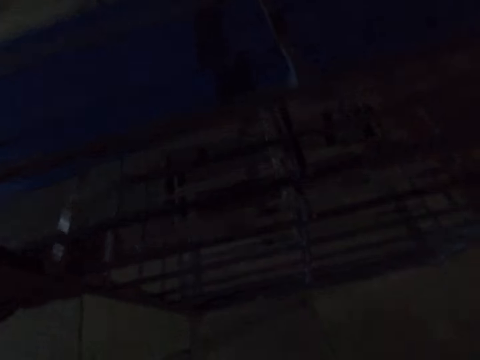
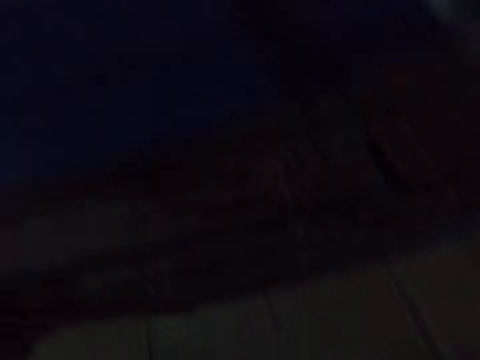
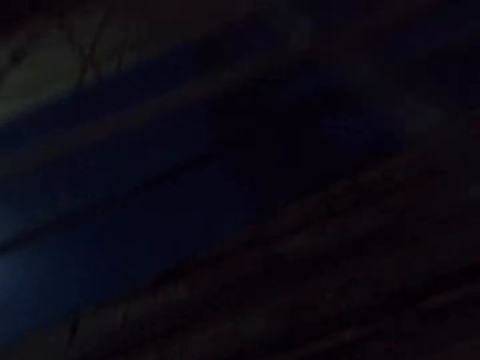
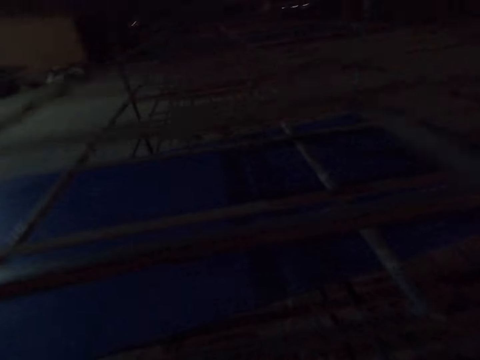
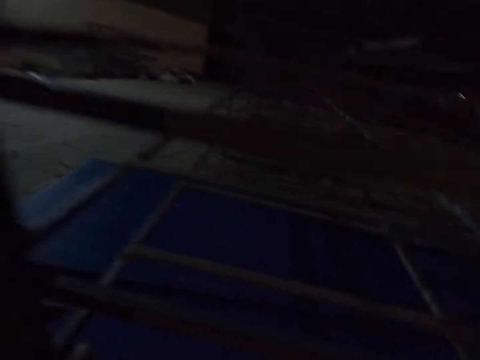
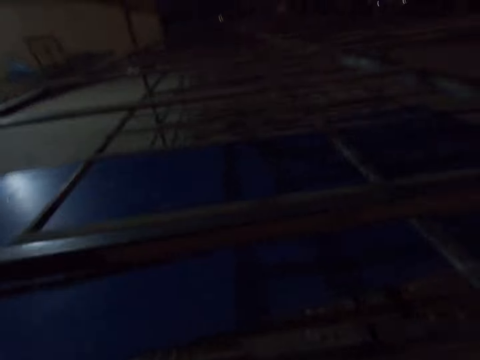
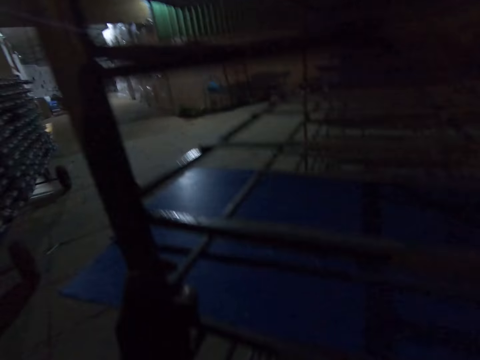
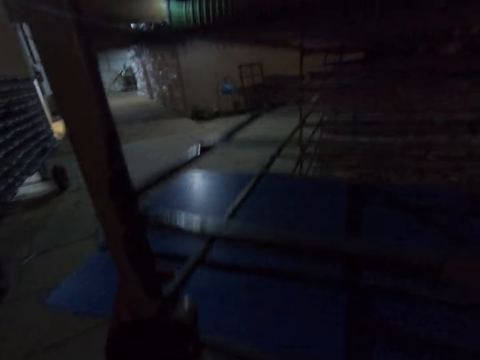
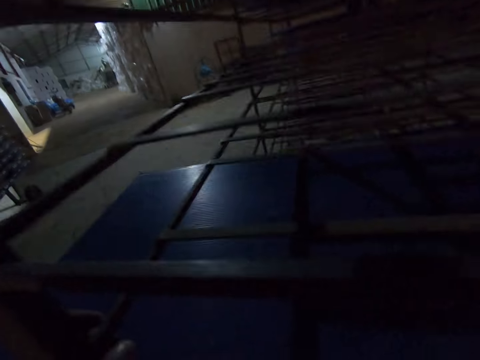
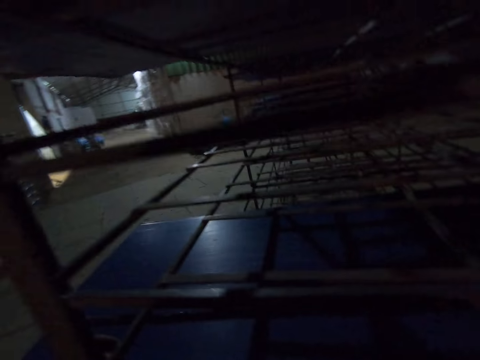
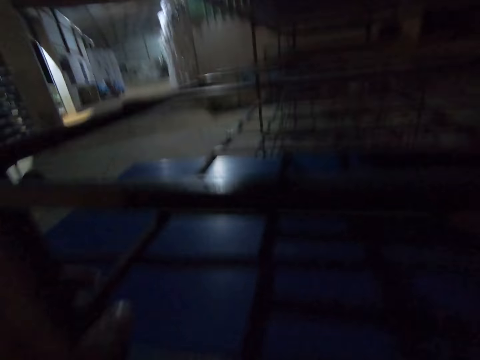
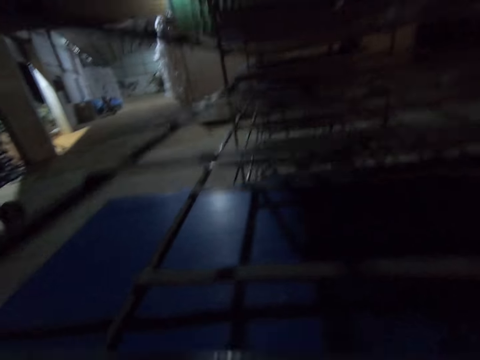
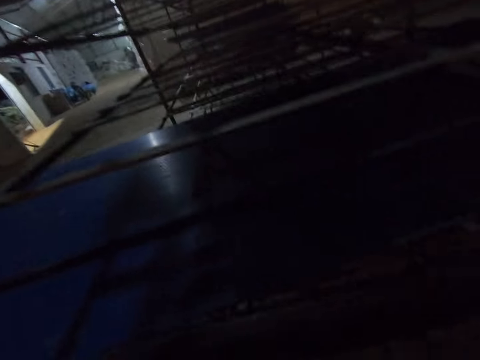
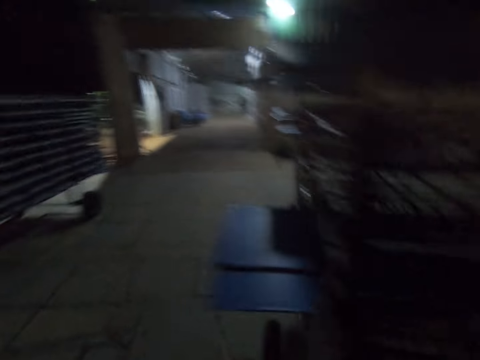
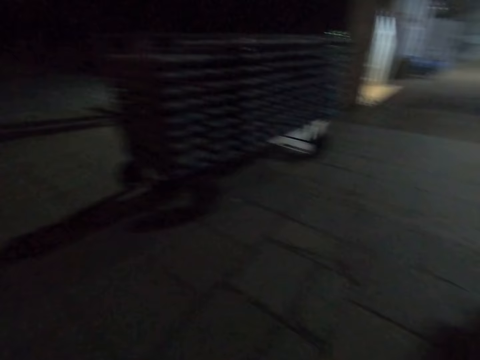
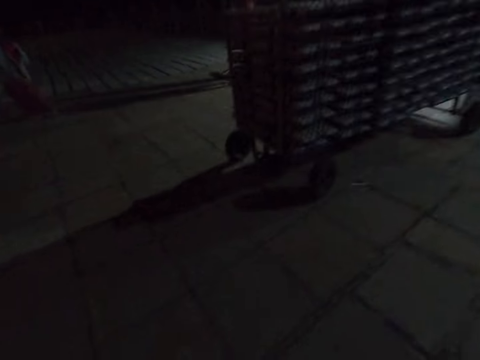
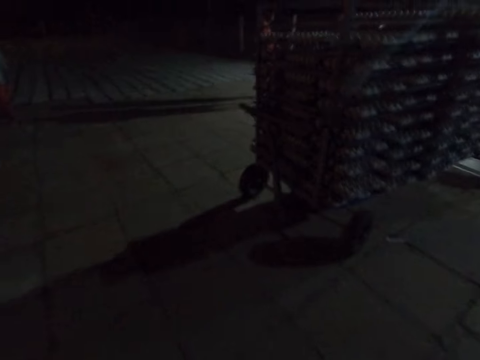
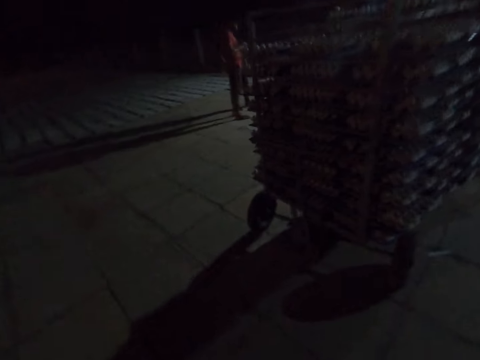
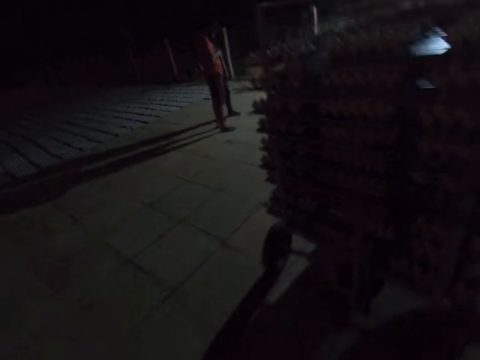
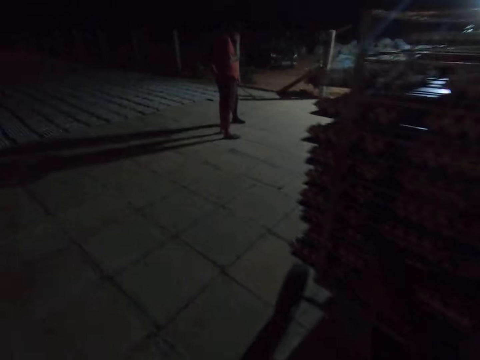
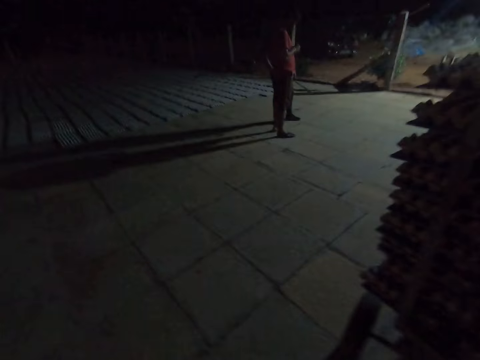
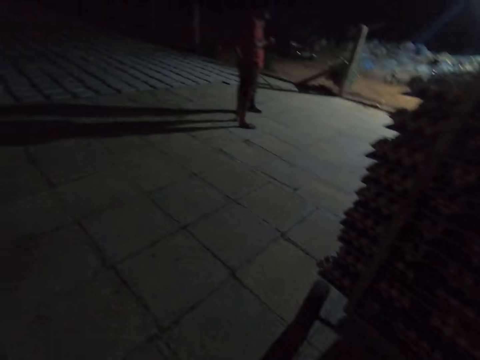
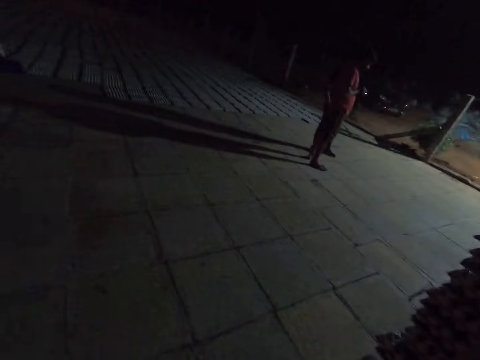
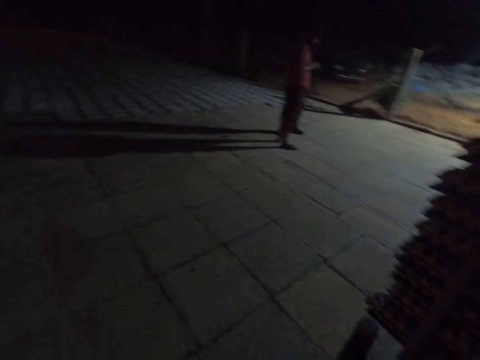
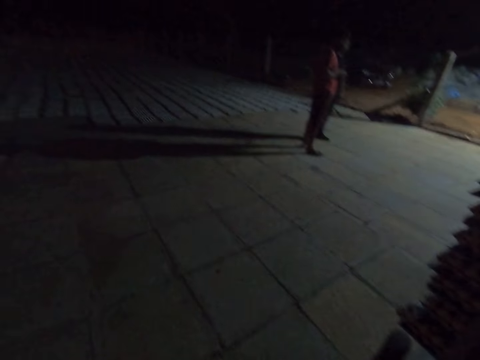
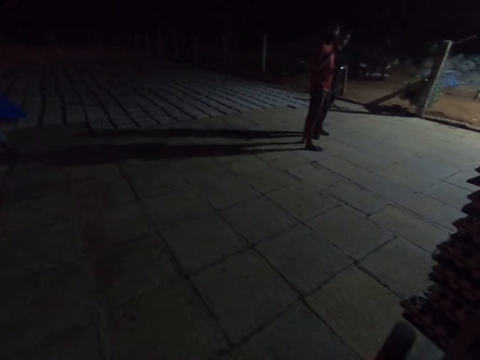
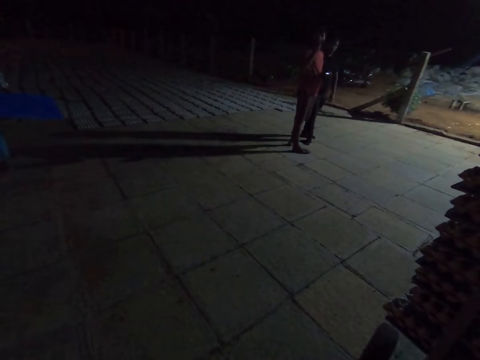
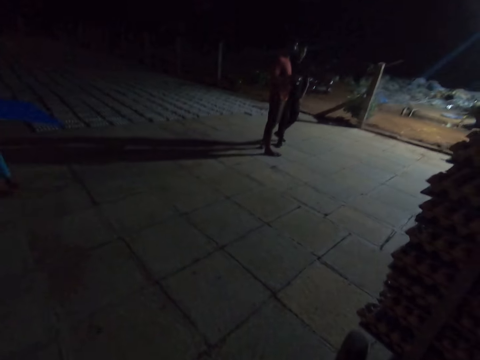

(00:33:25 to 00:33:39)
The camera wearer walks around. They look around. They talk to a person. They look around.

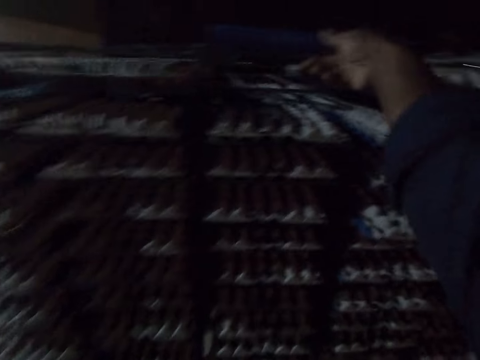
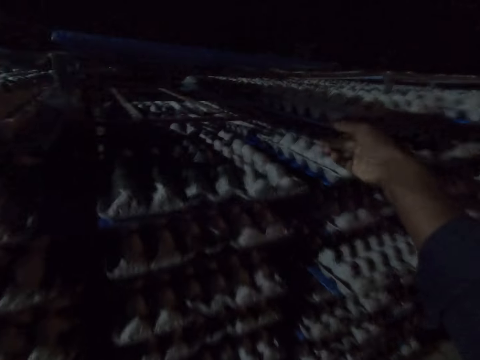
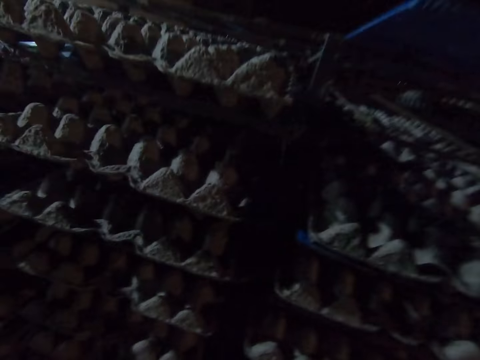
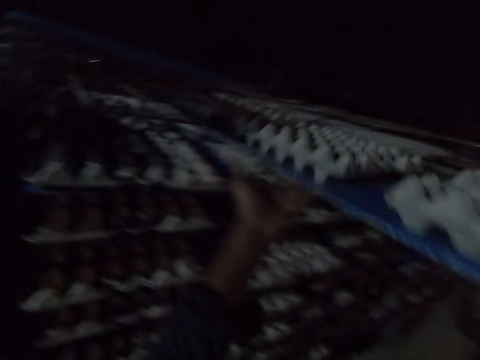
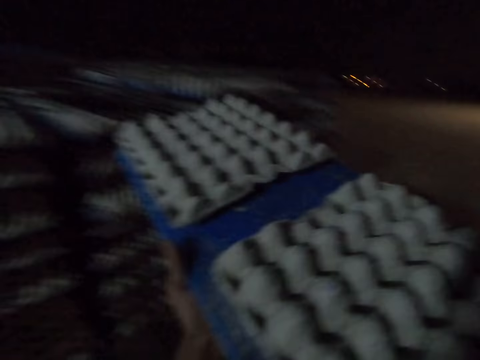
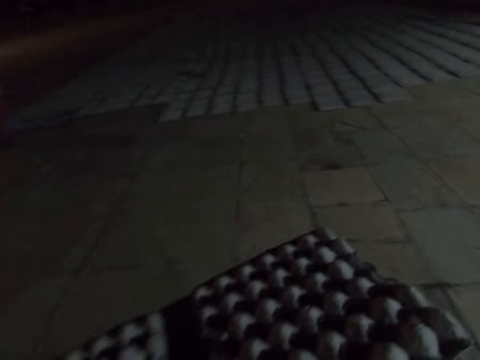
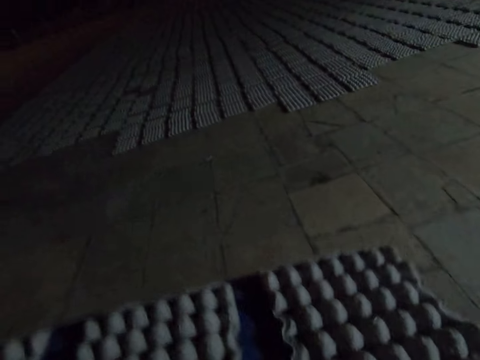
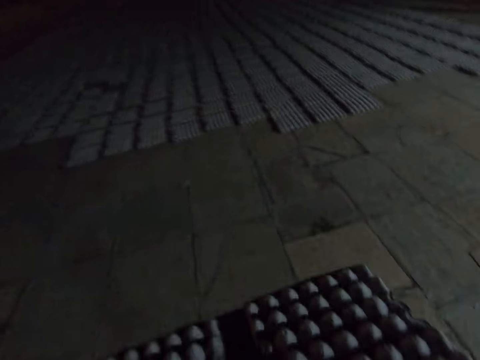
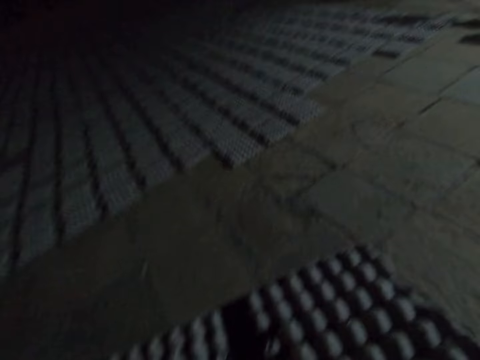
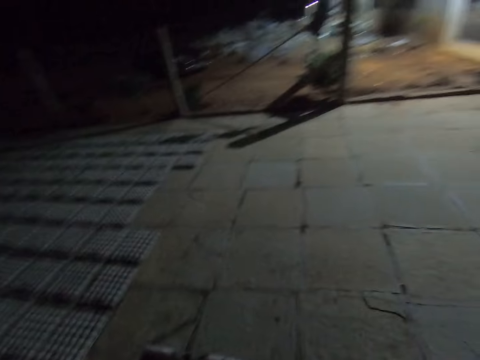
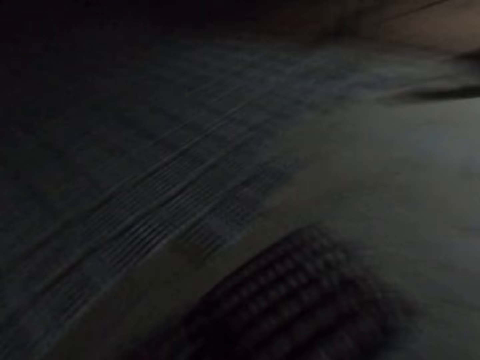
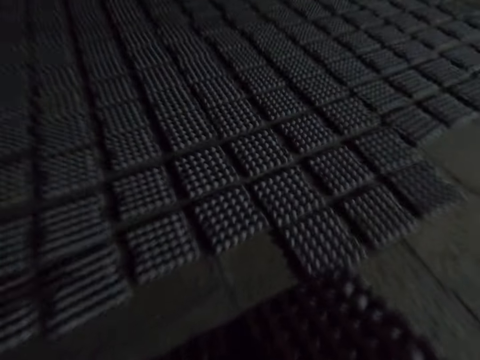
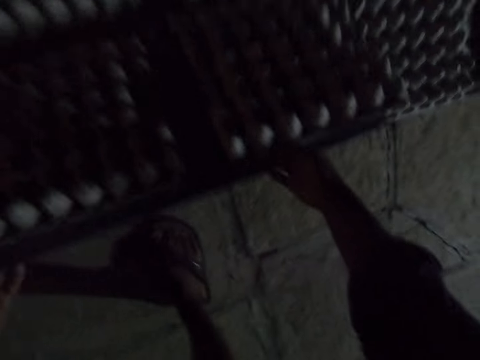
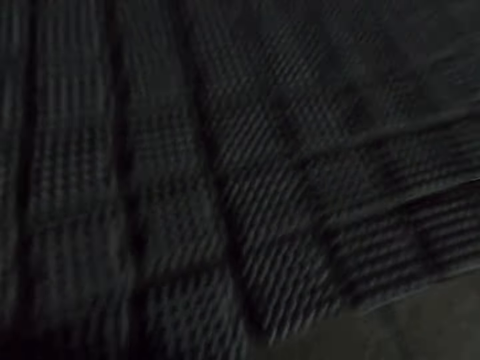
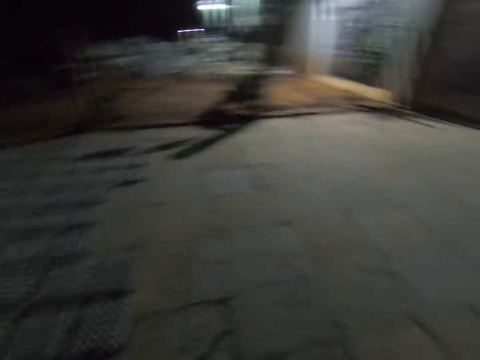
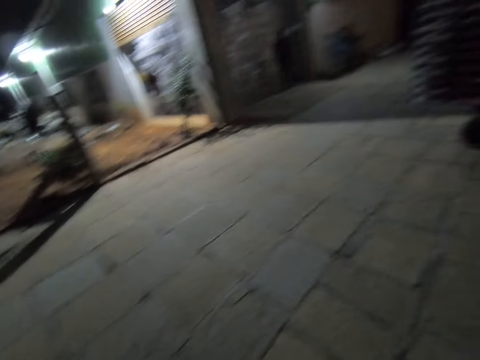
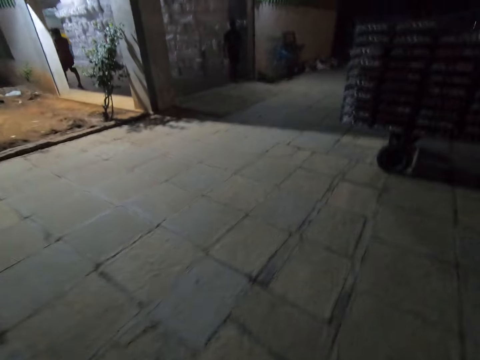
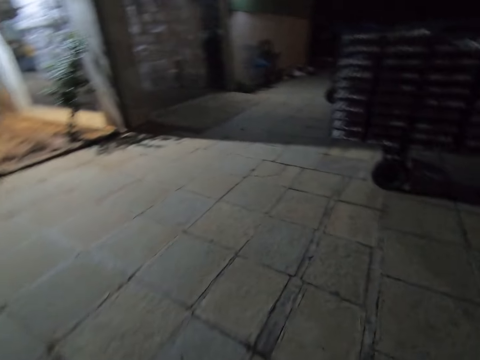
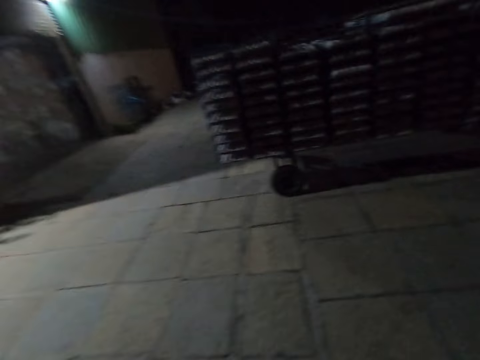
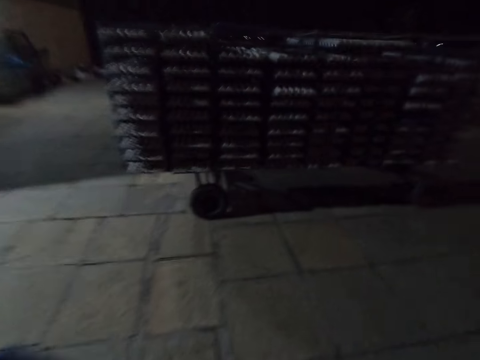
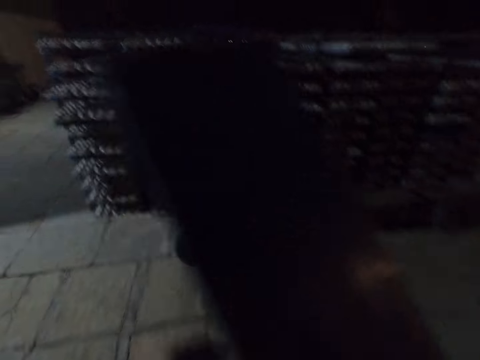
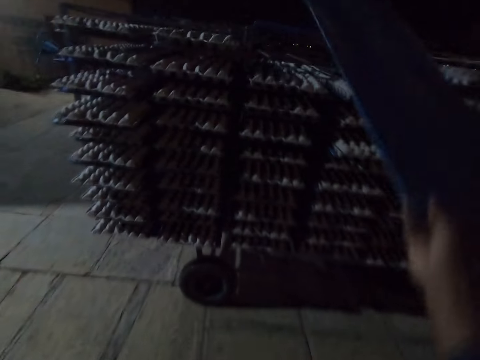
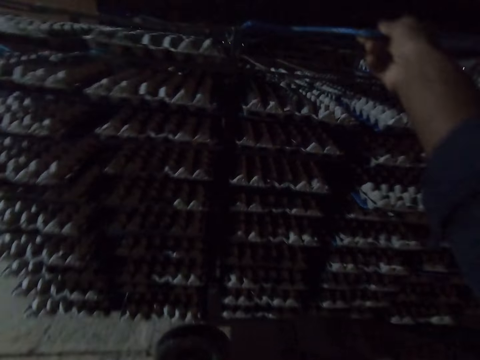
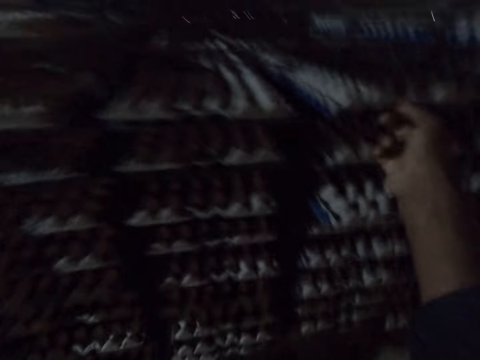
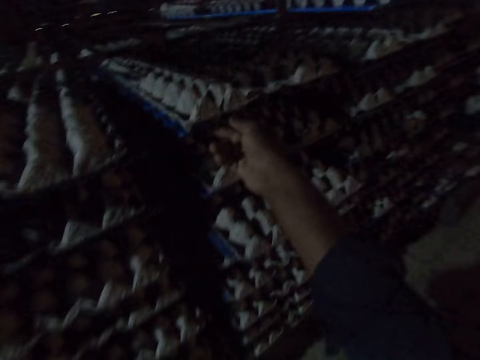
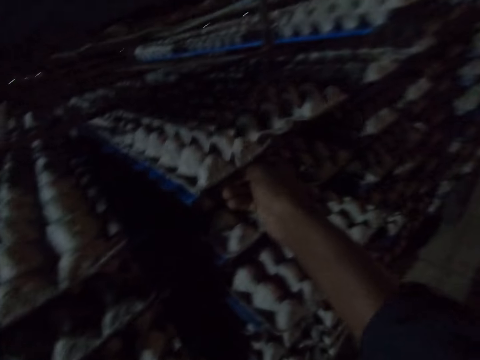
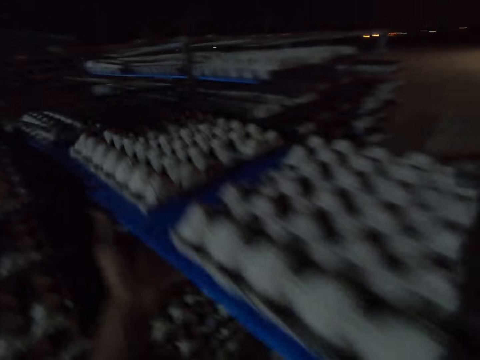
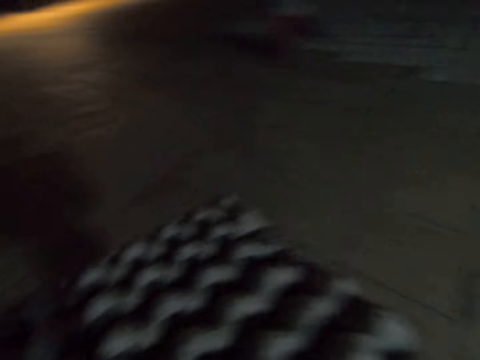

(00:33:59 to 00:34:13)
The camera wearer pulls the plastic board from the trolley. They pick egg trays from the rack. They walk around the compound. They place the paper egg trays on the floor. They walk around the compound. They look around. They hold a file. They place the plastic board on the trolley. They pull the plastic board from the trolley. They pick the egg trays from the rack.
